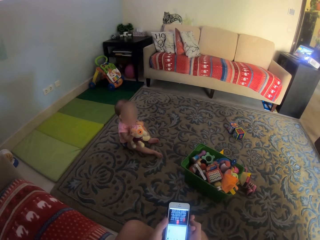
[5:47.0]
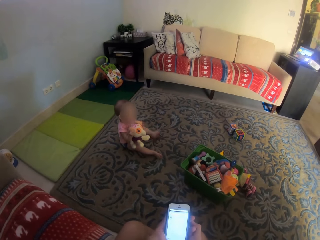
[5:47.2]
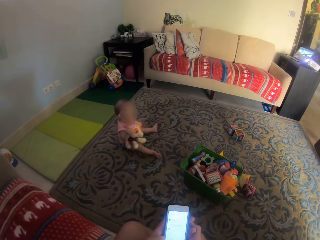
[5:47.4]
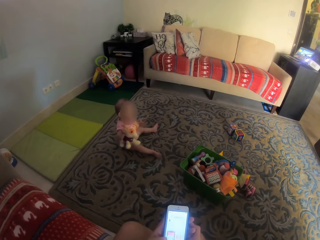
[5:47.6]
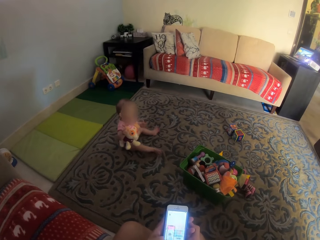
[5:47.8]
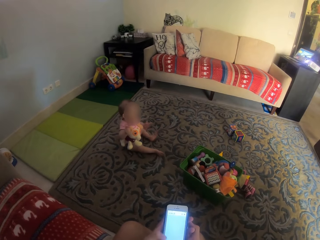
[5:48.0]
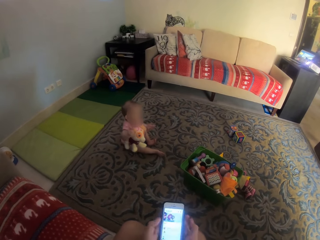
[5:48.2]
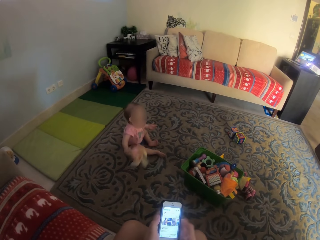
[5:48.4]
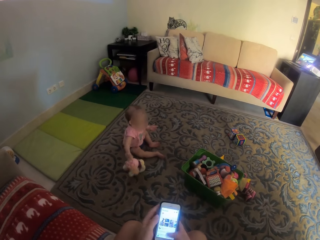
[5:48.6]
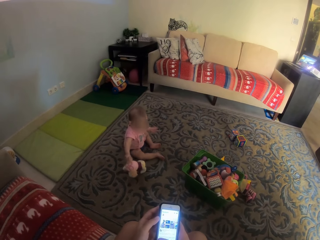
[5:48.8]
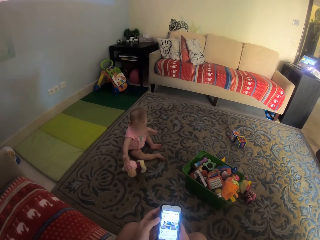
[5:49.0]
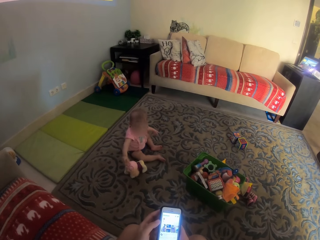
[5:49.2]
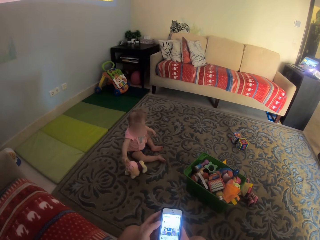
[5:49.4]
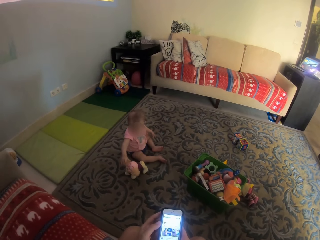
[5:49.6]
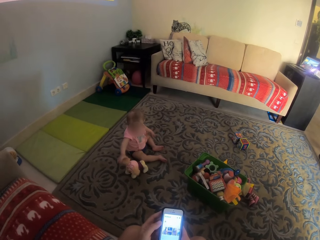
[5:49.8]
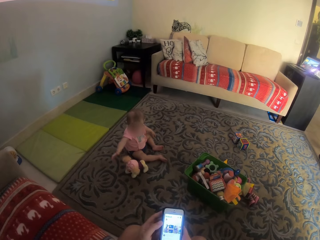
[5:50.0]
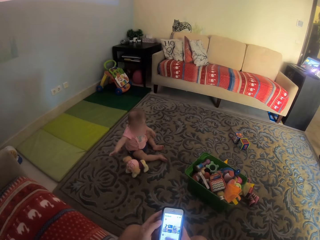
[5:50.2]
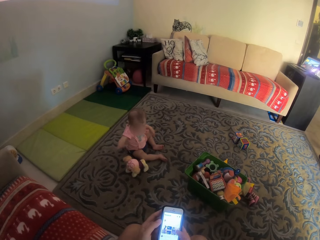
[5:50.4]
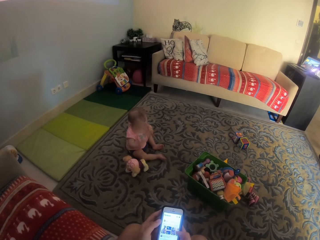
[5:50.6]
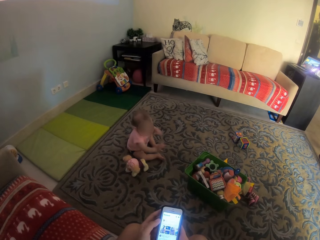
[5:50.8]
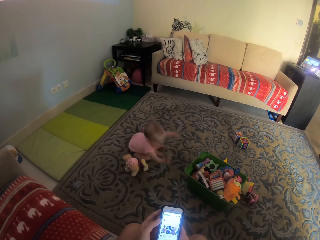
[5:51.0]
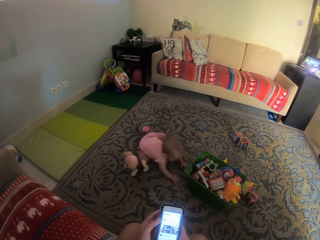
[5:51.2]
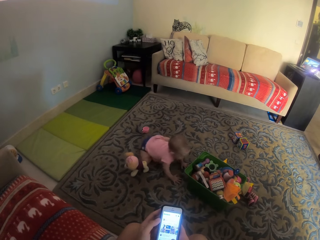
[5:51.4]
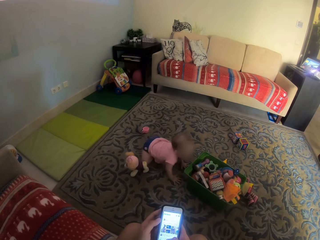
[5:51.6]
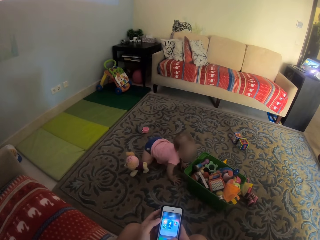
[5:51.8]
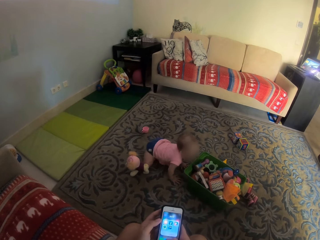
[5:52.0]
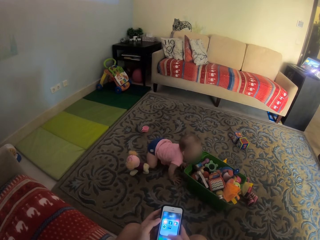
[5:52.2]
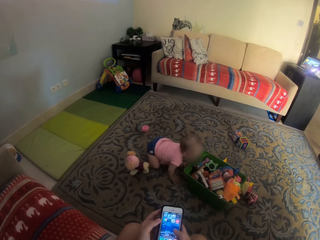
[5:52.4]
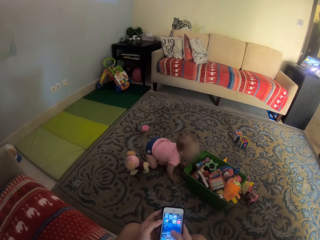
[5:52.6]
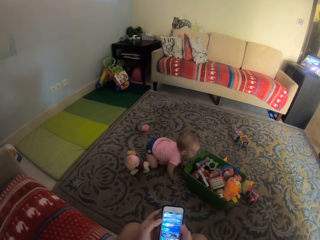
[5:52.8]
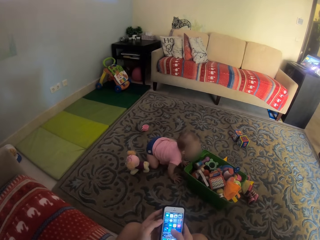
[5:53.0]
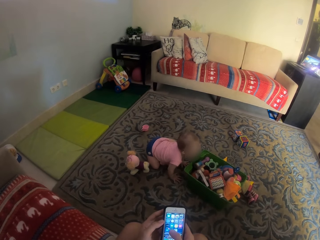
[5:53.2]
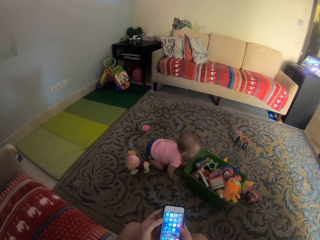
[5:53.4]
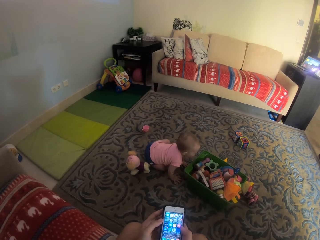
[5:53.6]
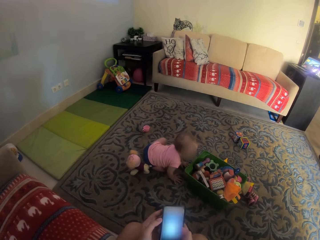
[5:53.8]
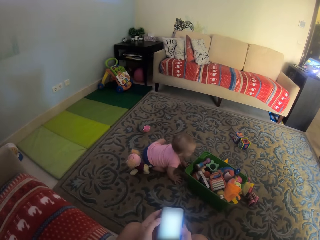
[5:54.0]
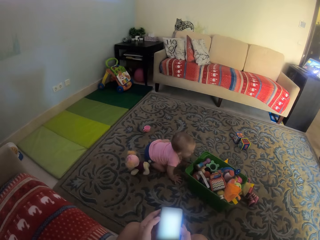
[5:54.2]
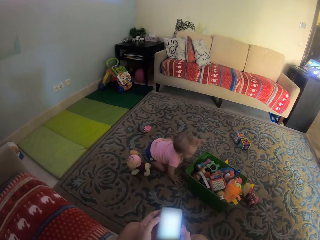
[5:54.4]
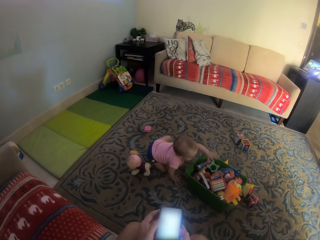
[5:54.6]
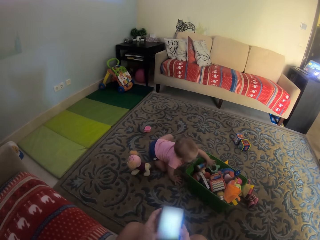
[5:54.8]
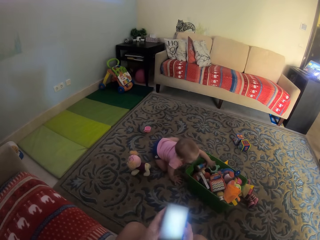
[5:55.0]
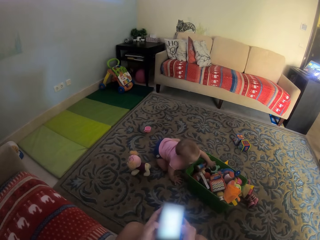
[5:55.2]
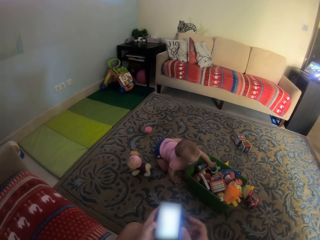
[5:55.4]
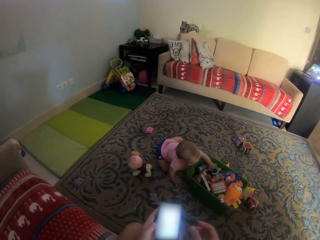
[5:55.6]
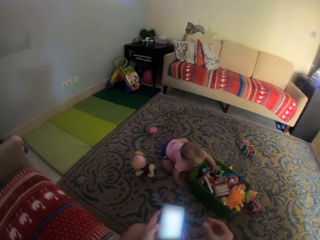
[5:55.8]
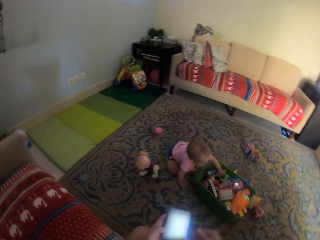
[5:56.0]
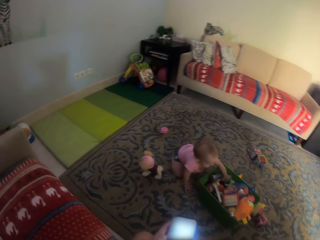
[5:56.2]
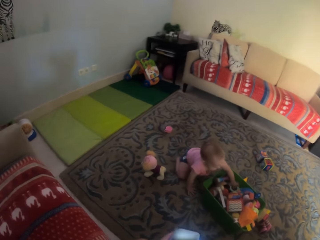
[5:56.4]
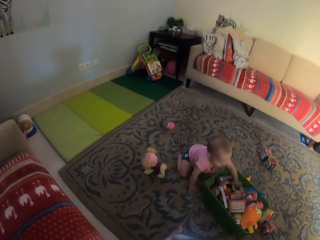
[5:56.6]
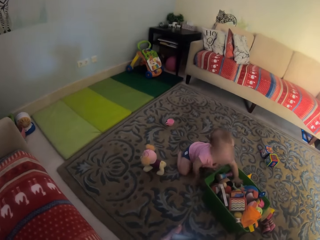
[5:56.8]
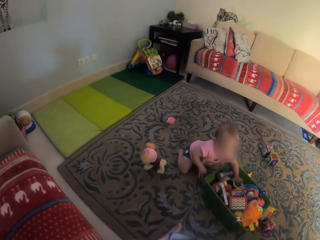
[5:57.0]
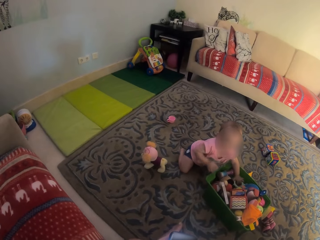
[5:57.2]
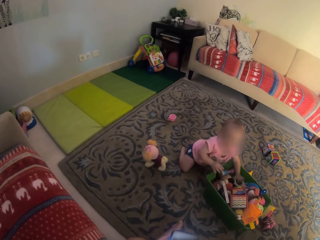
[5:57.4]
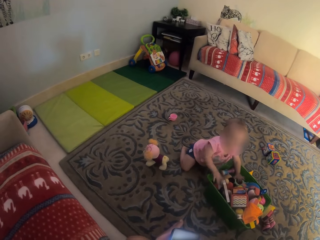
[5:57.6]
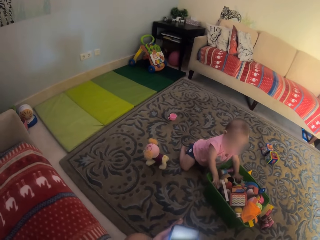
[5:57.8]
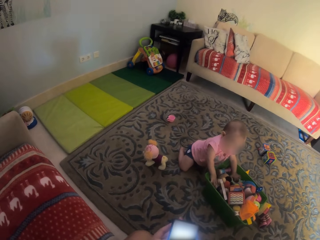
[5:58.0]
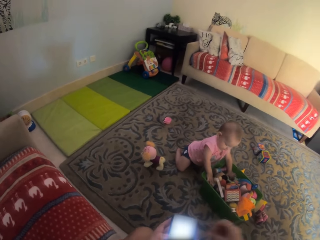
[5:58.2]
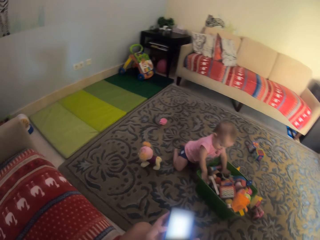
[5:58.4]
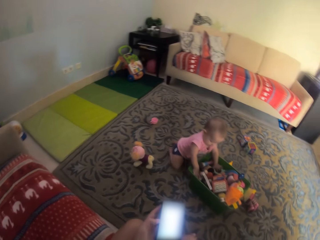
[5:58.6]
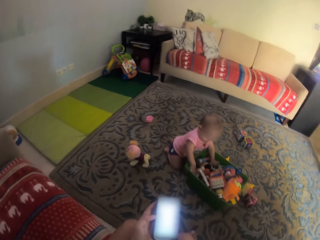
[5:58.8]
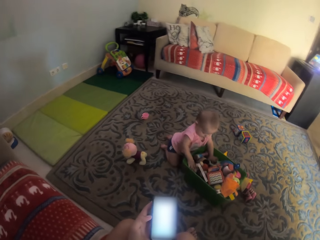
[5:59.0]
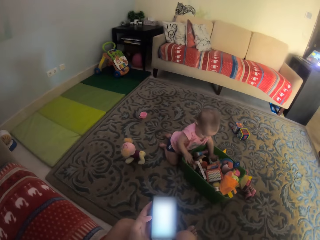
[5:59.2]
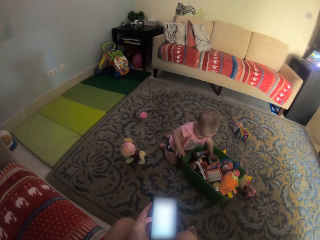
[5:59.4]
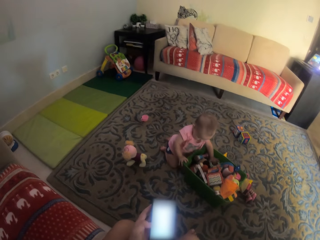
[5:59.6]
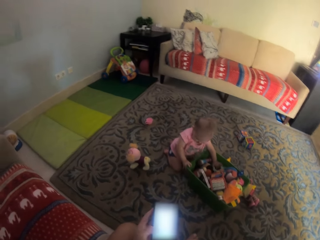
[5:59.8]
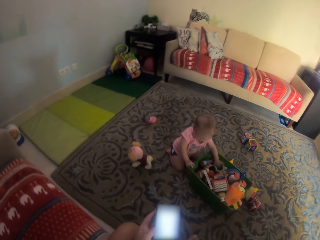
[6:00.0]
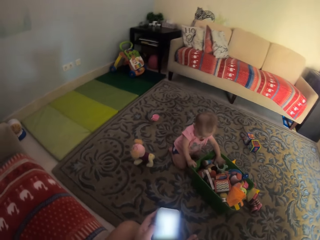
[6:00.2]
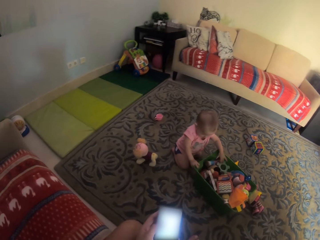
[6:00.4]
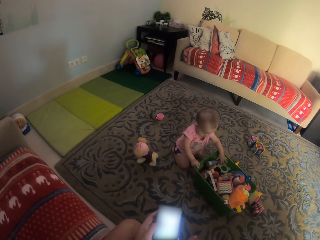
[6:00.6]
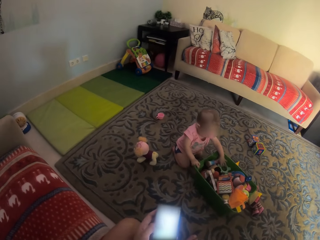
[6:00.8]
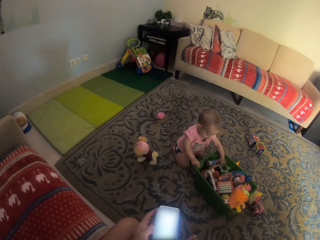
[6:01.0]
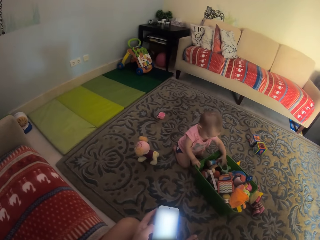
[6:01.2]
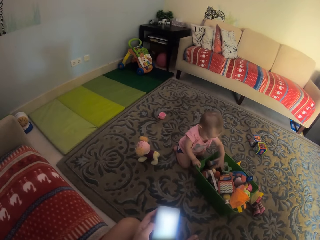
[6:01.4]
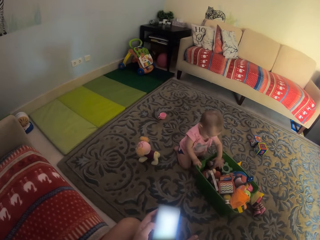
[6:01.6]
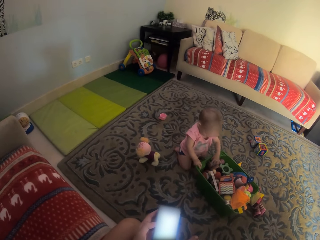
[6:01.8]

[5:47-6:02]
A child drops the doll. The child crawls. The camera wearer operates the phone. The child plays with toys. The child touches the dolls. The camera wearer operates the phone.

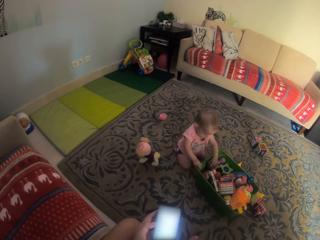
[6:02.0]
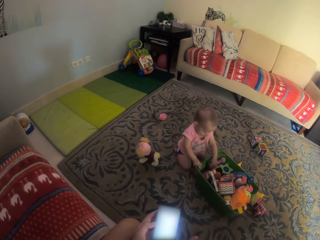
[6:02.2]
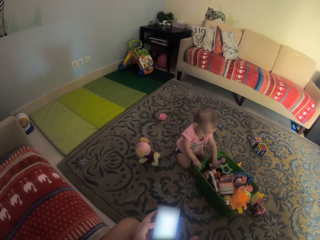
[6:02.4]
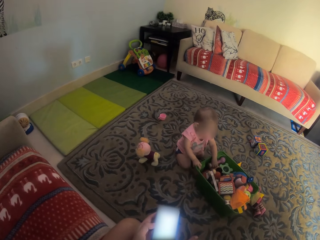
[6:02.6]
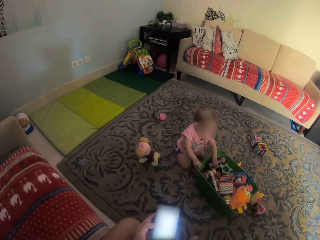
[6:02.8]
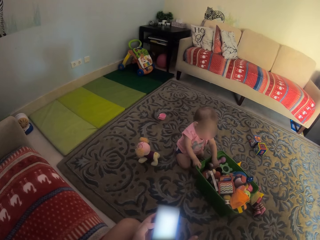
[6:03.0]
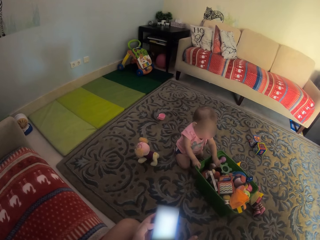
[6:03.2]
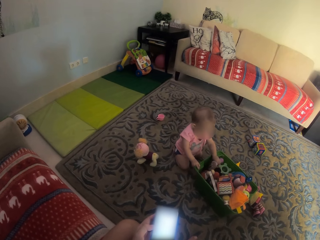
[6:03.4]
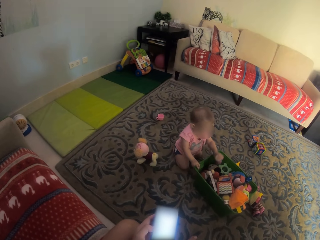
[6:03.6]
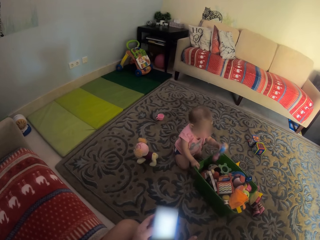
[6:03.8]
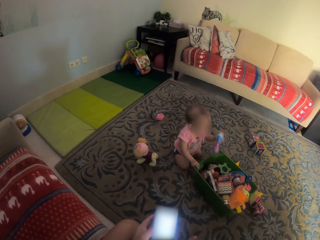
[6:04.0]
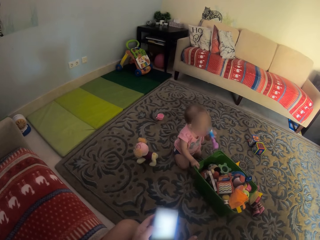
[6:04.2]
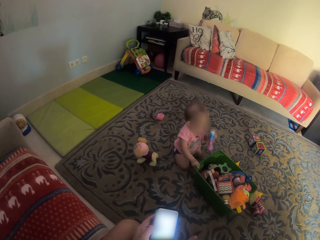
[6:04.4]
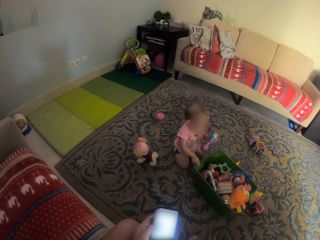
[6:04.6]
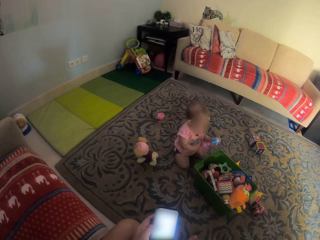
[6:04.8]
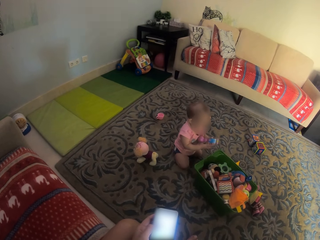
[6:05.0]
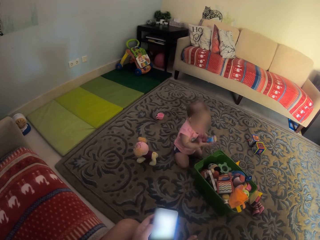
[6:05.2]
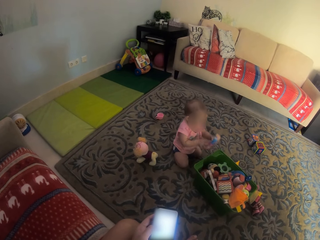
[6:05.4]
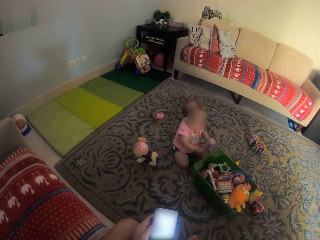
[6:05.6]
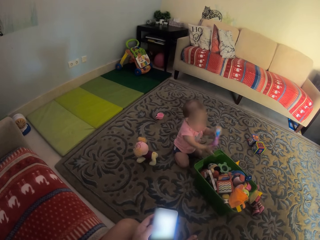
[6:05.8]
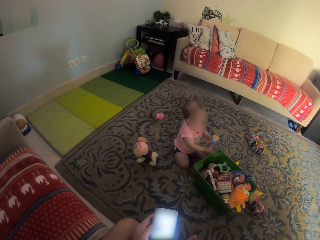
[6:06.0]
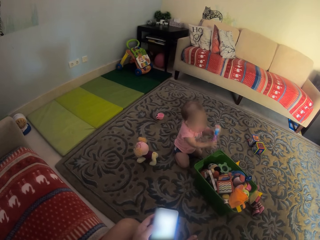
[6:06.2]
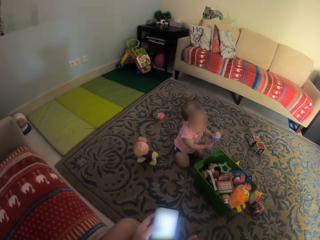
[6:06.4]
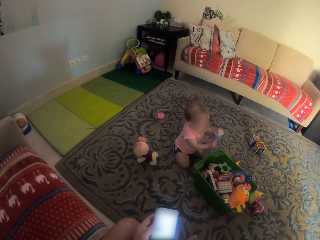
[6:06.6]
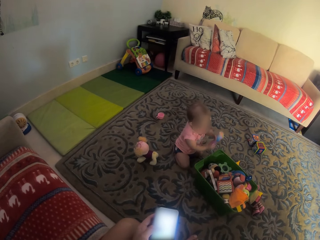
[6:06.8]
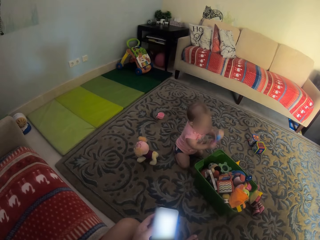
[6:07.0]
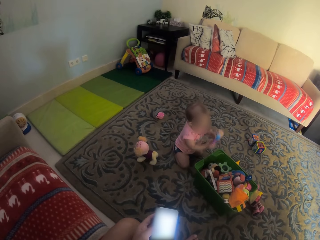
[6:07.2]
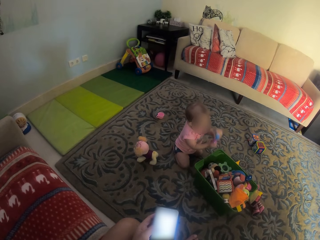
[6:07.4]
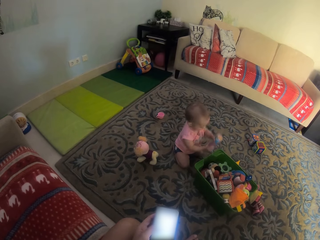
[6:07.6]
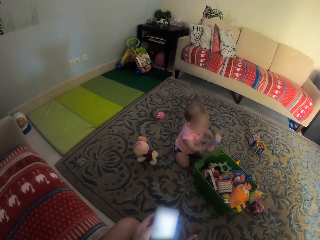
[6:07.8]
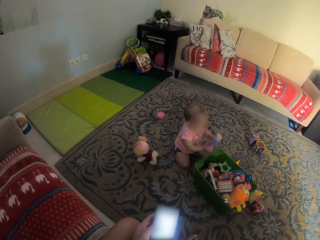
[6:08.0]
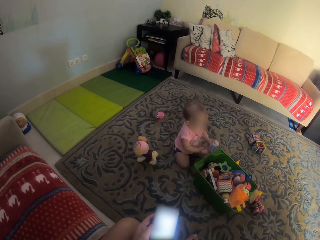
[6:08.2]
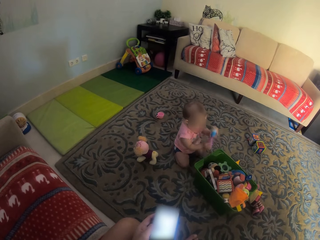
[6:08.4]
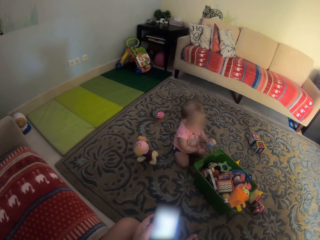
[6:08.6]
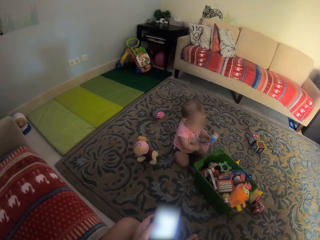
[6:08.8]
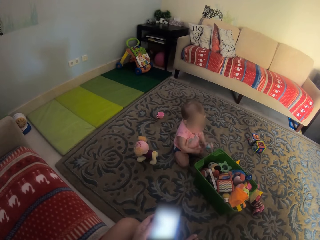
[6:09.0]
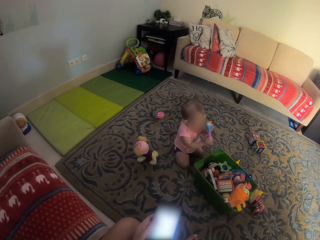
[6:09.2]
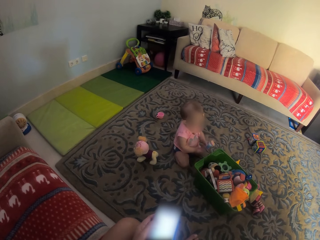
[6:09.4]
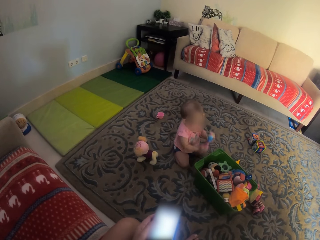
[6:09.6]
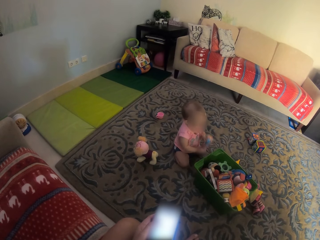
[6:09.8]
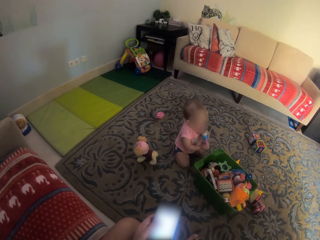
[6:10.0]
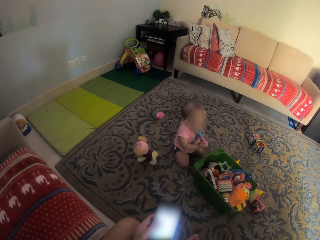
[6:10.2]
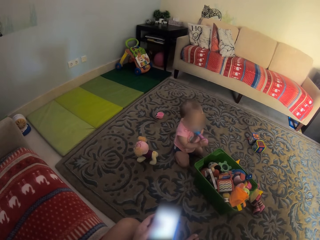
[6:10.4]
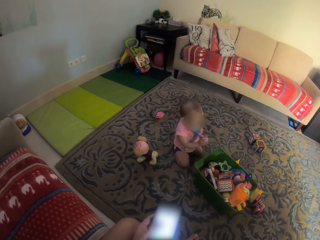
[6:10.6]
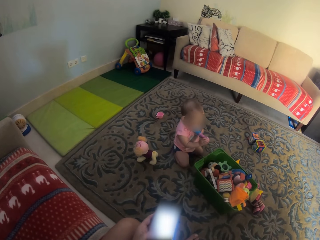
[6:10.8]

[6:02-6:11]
A child picks up the doll. The child plays with the doll.
